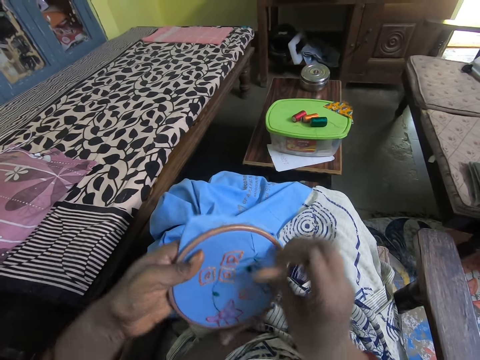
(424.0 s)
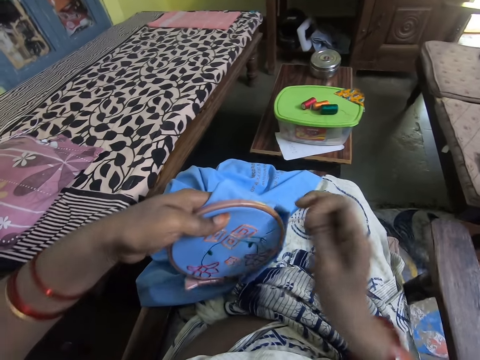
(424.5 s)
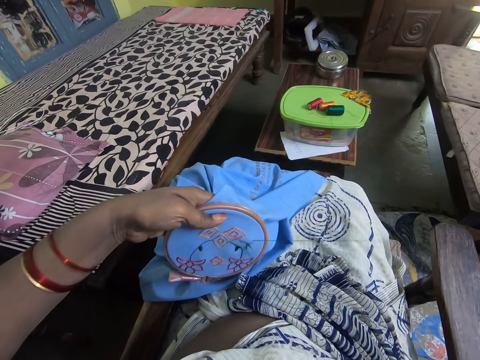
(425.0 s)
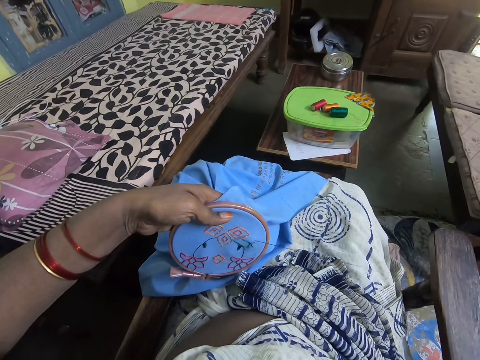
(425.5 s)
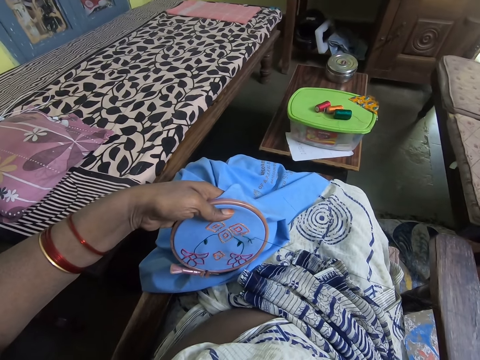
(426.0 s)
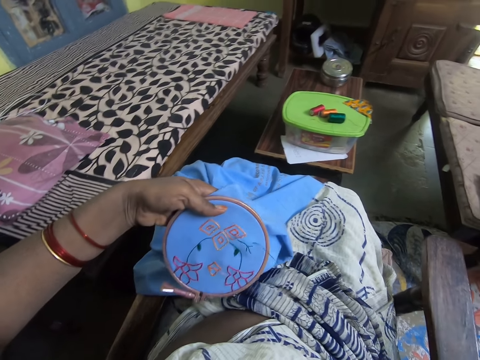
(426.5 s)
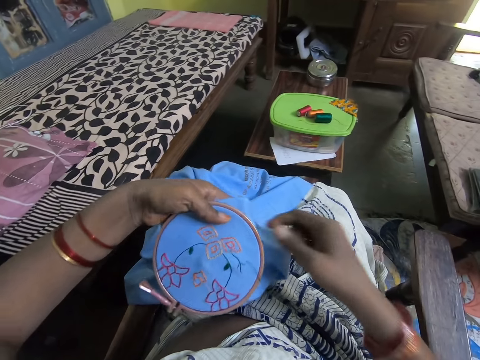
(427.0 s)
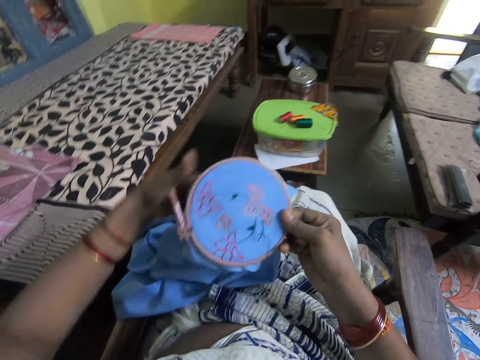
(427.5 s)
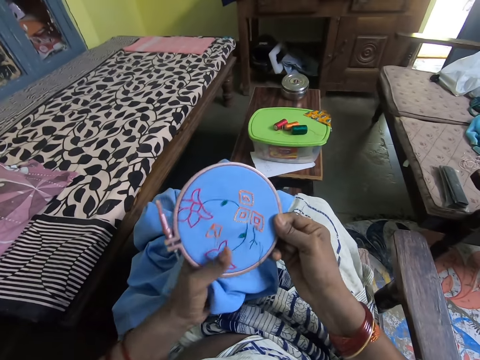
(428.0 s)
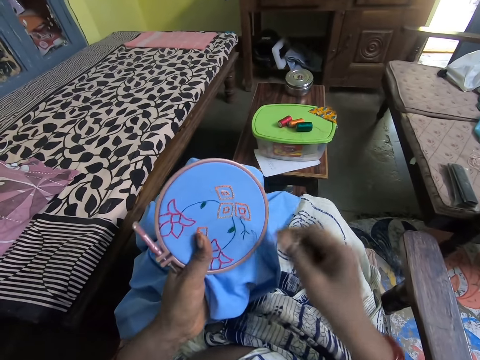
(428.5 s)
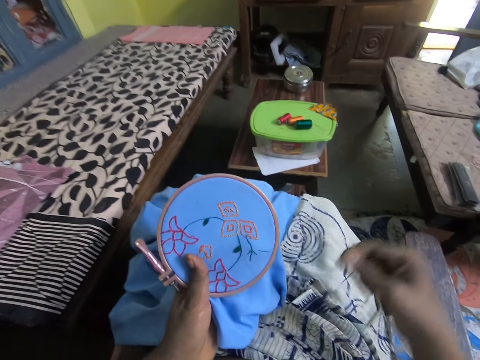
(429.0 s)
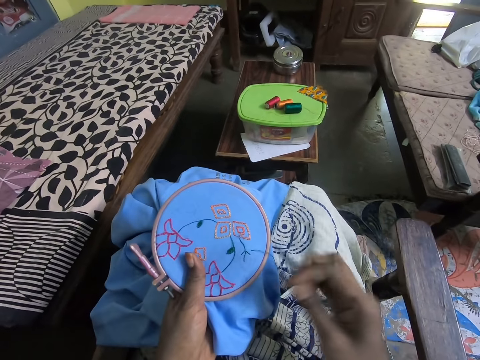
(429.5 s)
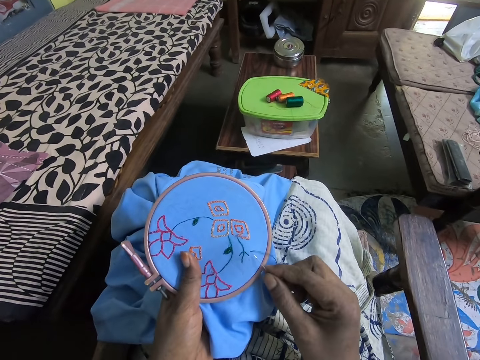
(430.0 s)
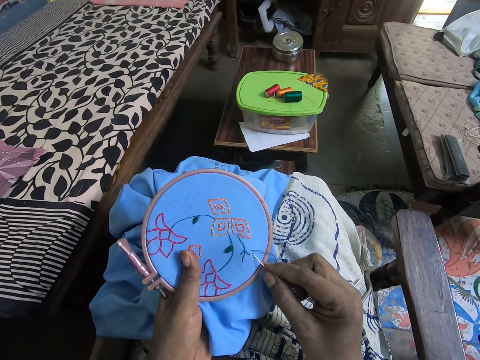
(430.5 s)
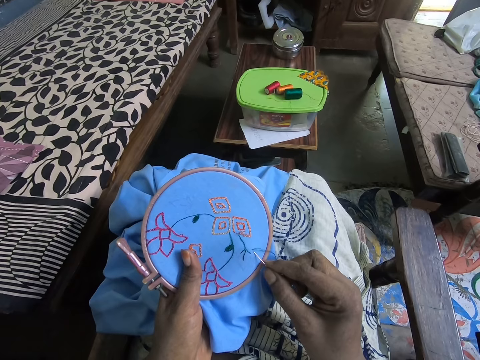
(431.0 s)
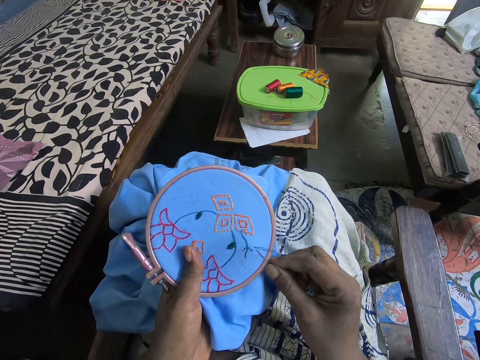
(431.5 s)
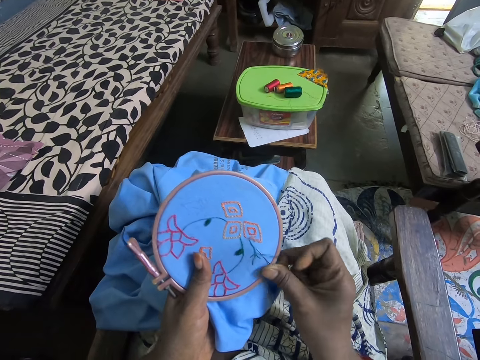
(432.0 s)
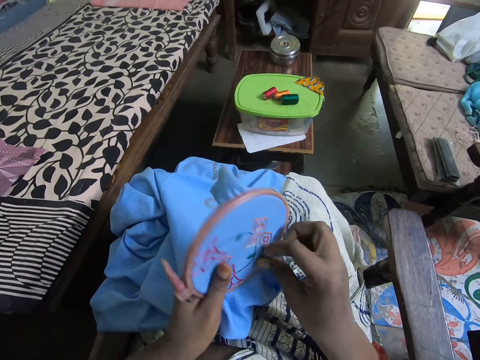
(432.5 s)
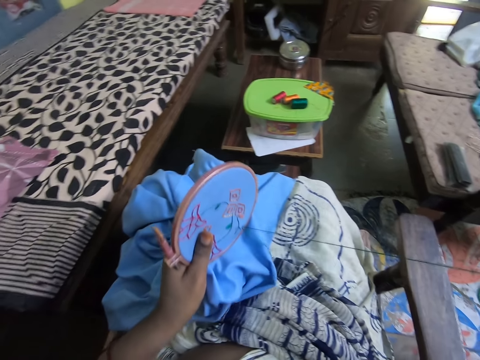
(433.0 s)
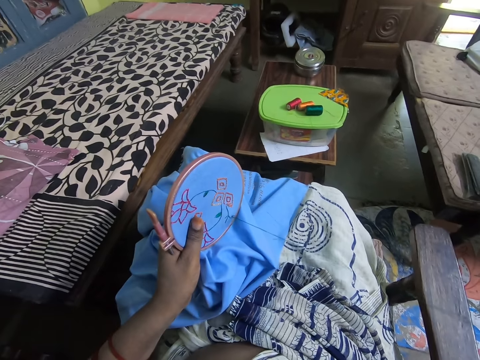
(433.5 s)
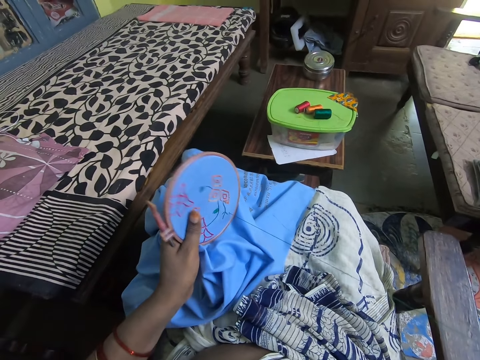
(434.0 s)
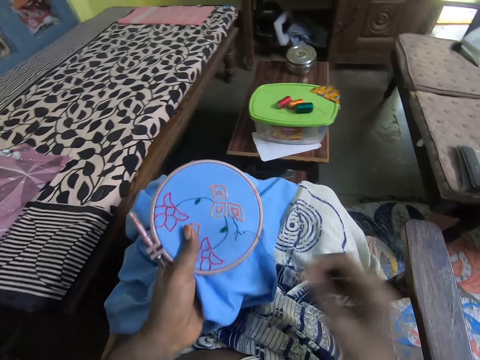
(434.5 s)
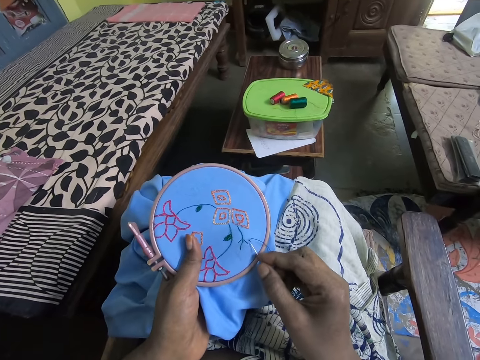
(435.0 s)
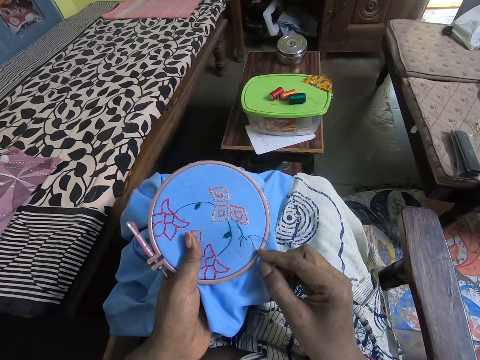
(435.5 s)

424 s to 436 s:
The camera wearer pulls the needle or yarn. They stitch the table cloth with the needle. They pull the needle or yarn.

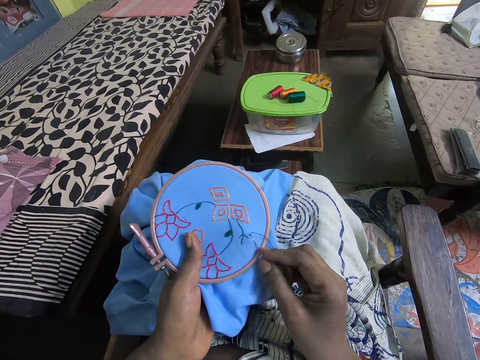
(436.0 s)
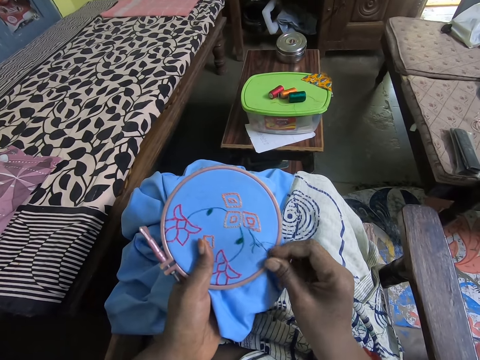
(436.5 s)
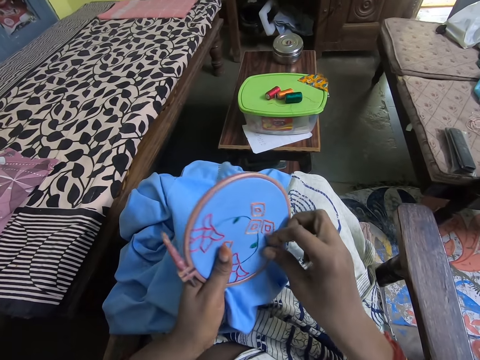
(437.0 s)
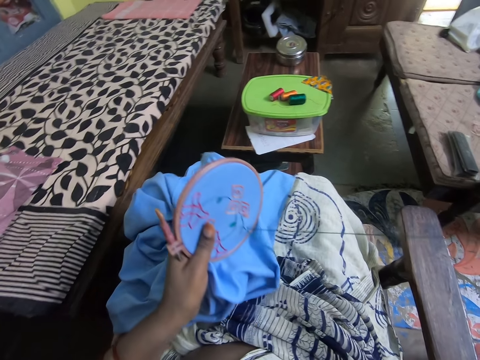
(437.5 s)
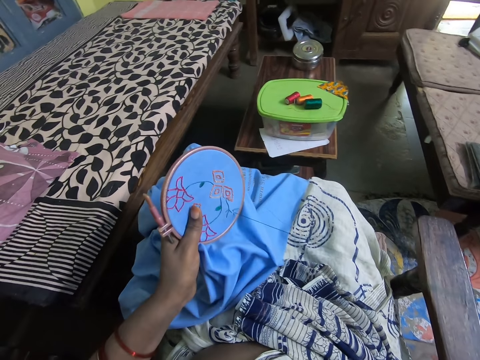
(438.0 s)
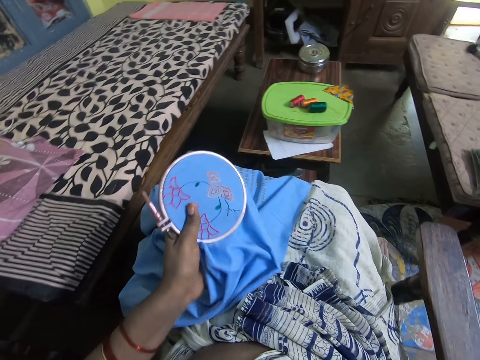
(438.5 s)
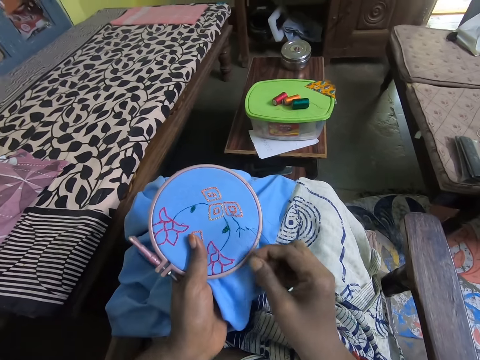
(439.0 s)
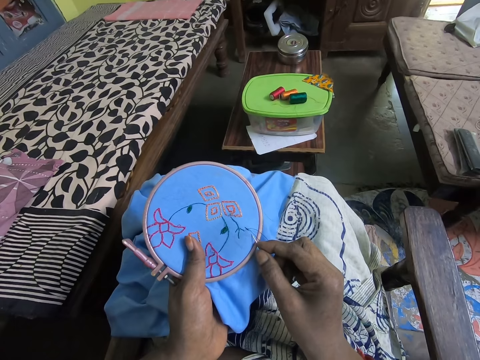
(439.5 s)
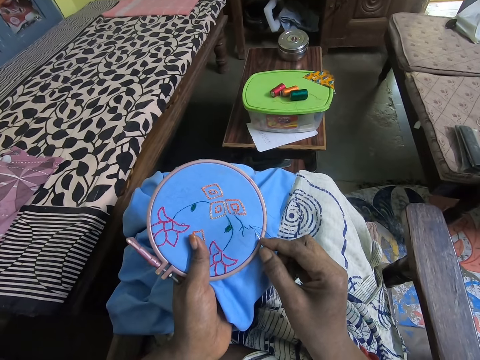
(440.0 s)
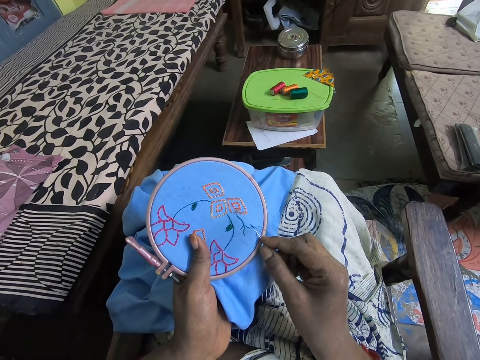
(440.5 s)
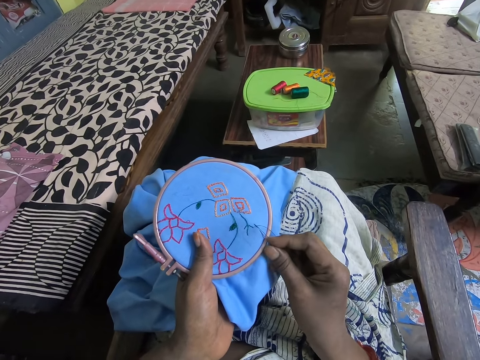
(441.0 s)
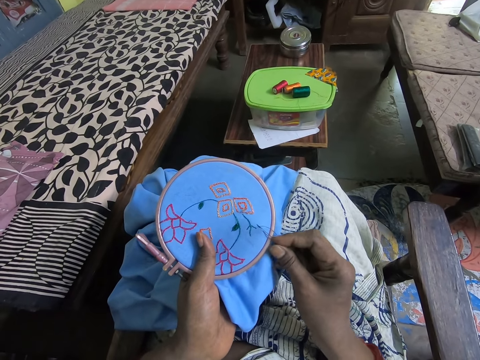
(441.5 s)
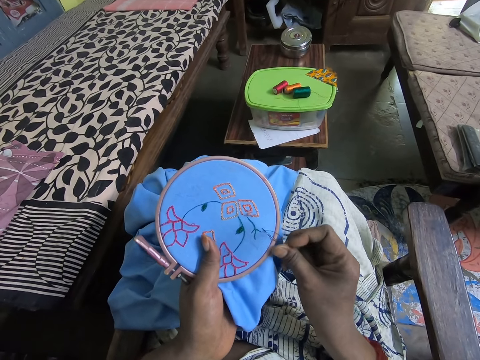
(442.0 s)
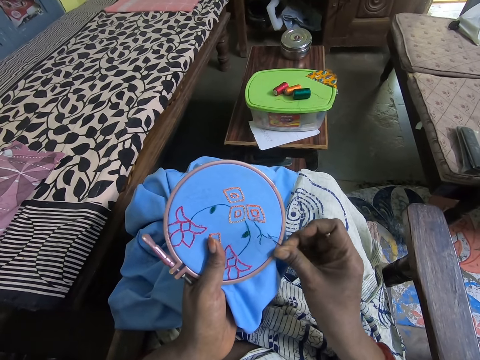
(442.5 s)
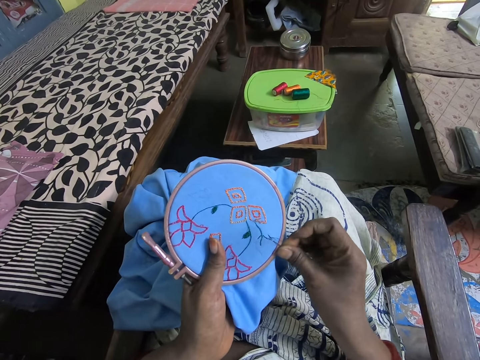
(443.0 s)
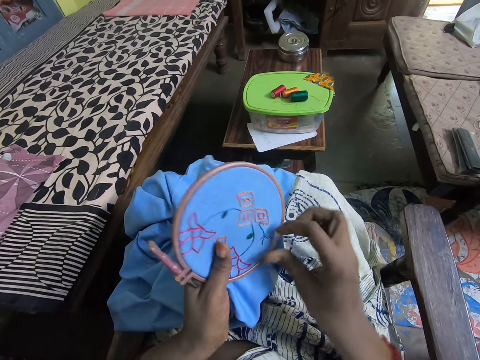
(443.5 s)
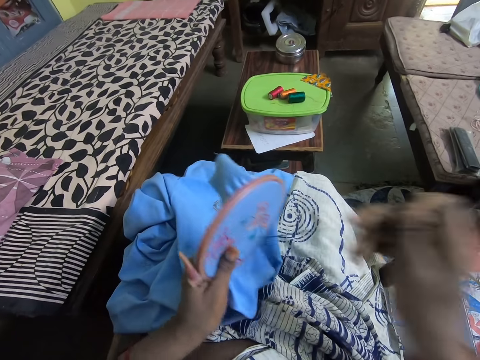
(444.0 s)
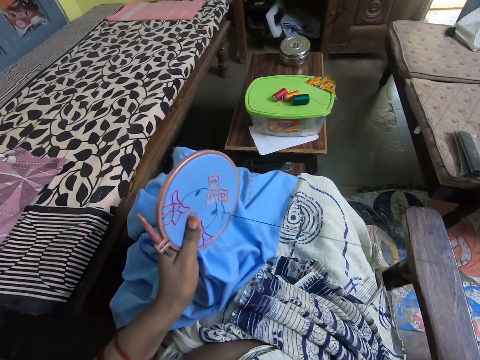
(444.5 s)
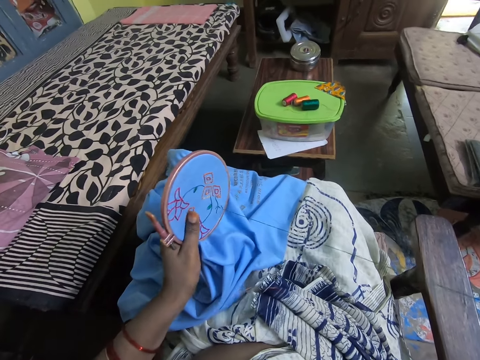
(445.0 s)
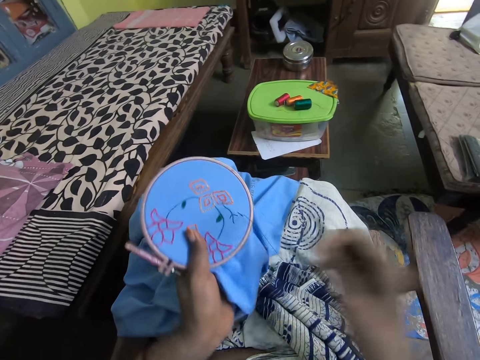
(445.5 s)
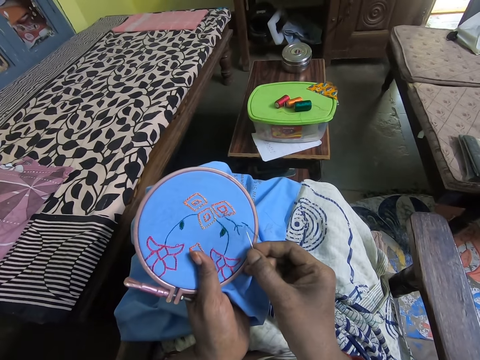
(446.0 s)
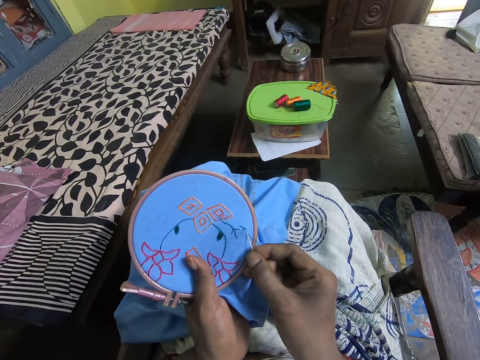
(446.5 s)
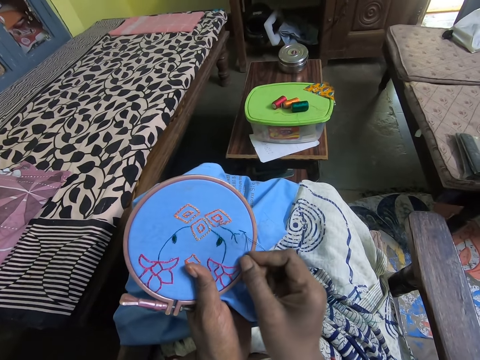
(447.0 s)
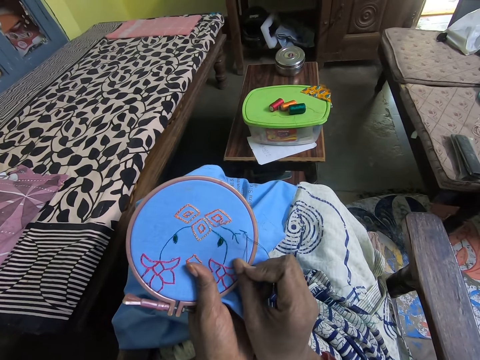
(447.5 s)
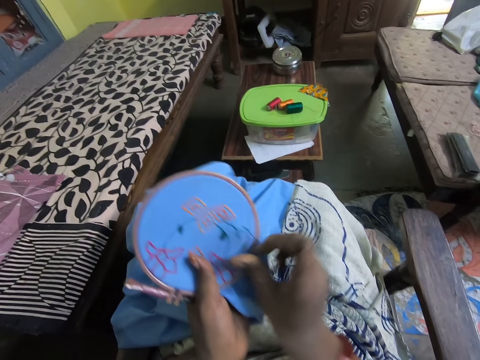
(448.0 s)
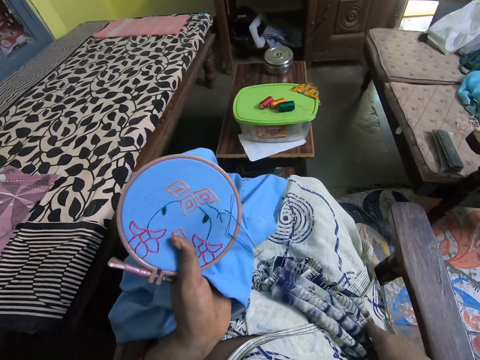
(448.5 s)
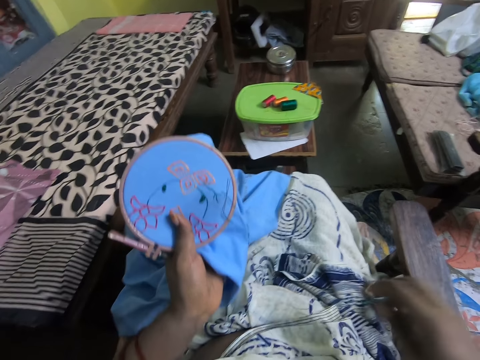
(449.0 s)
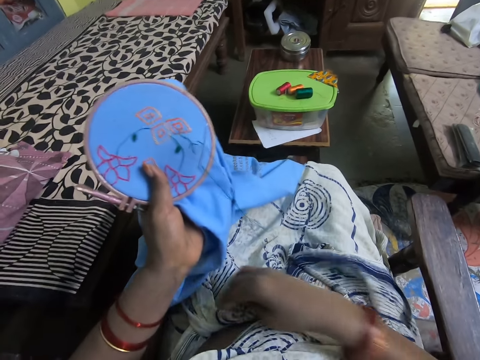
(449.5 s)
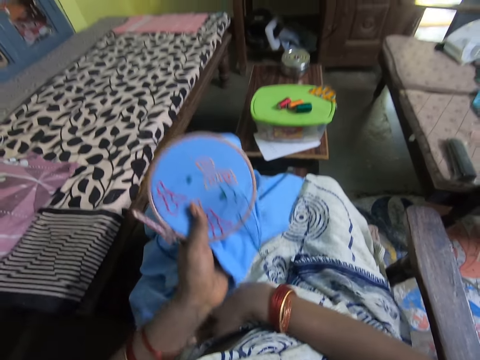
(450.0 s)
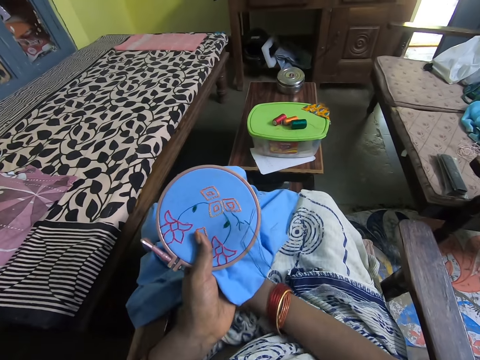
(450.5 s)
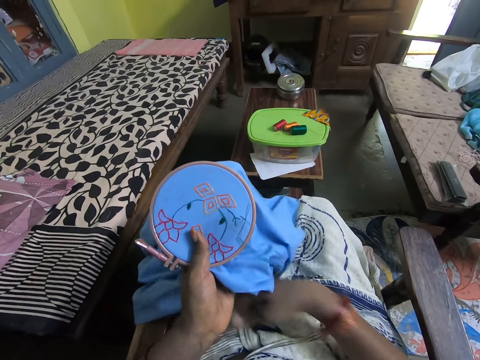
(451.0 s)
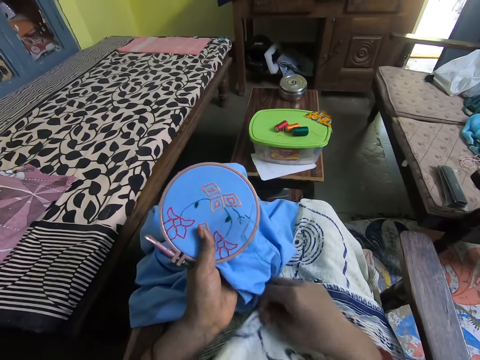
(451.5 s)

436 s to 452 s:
The camera wearer stitches the table cloth with a needle. They pull the needle or yarn. They stitch the cloth with the needle. They pull the needle or yarn. They stitch the cloth with the needle. They move the cloth. They touch the piece of cloth.
